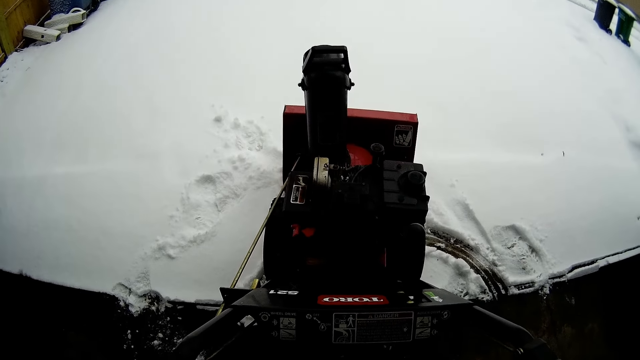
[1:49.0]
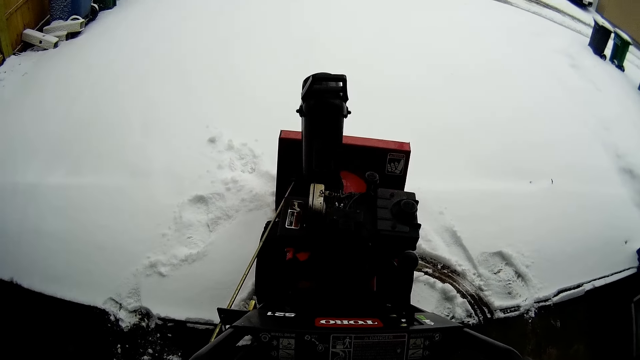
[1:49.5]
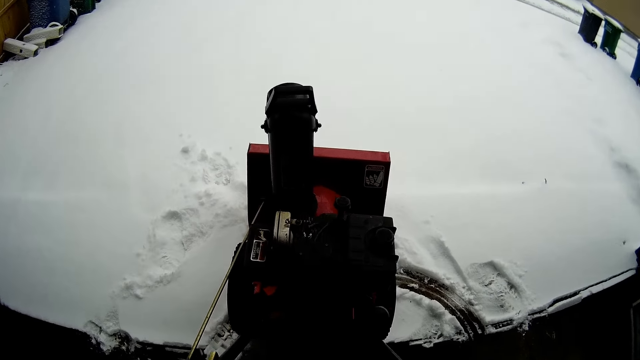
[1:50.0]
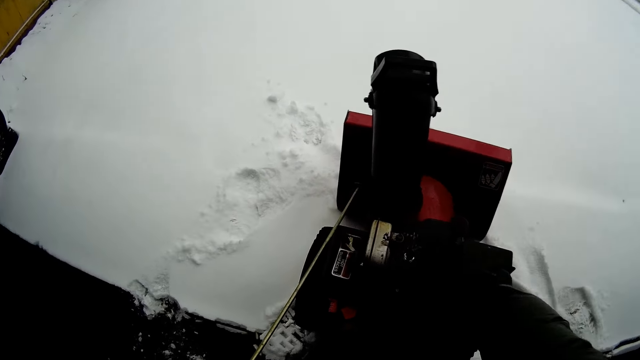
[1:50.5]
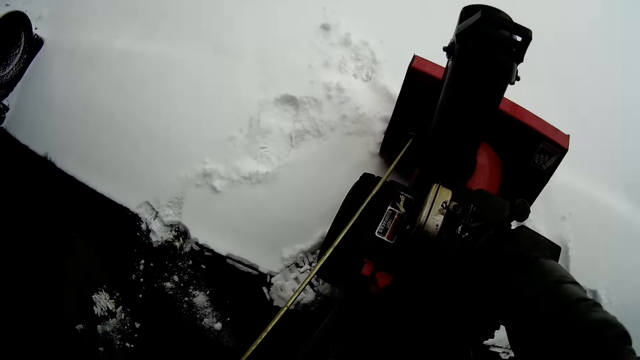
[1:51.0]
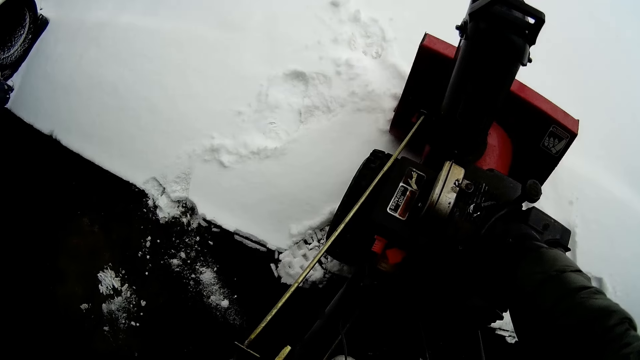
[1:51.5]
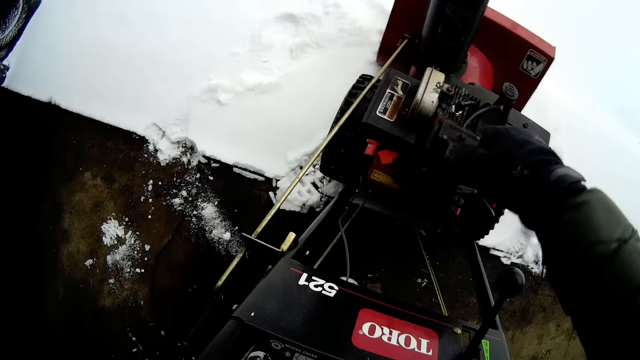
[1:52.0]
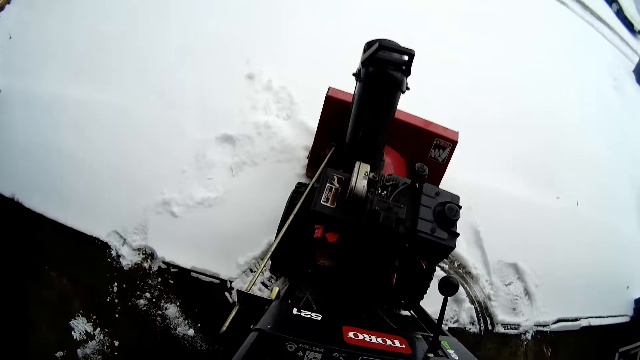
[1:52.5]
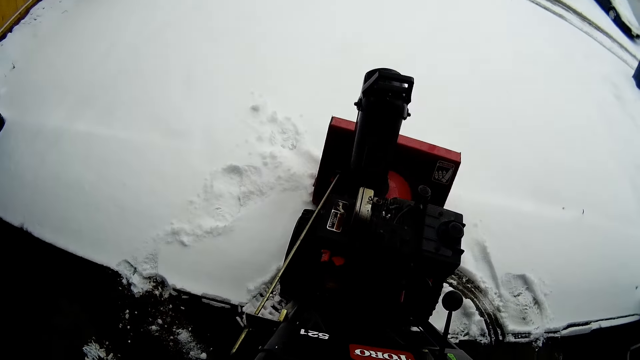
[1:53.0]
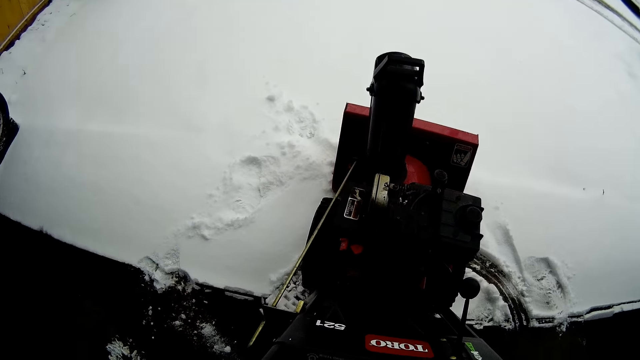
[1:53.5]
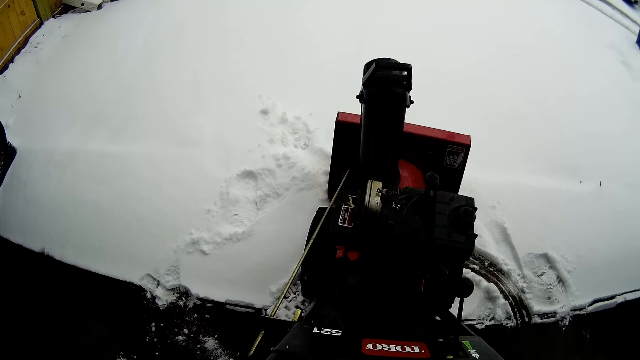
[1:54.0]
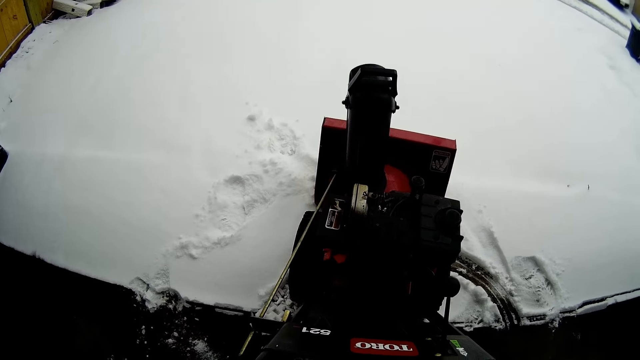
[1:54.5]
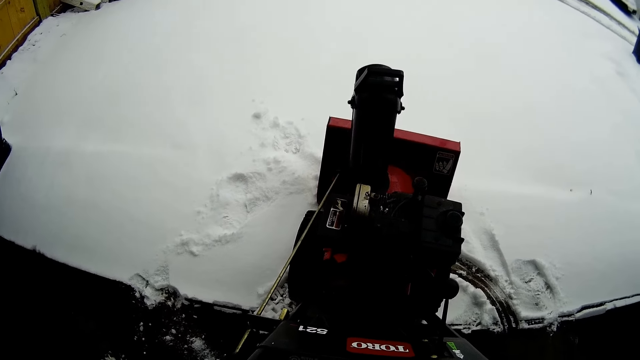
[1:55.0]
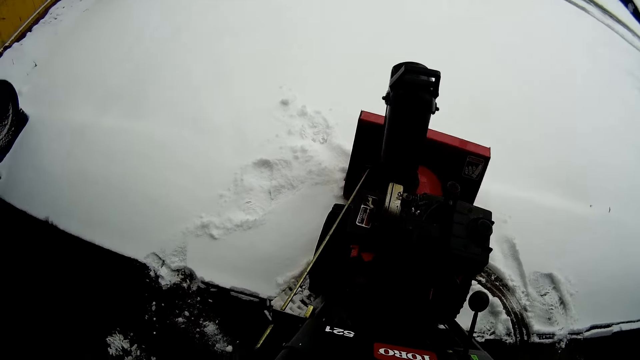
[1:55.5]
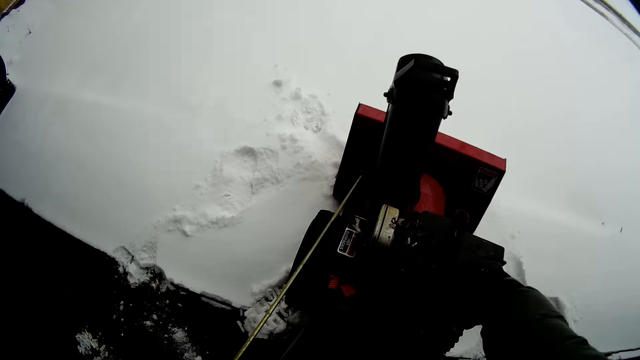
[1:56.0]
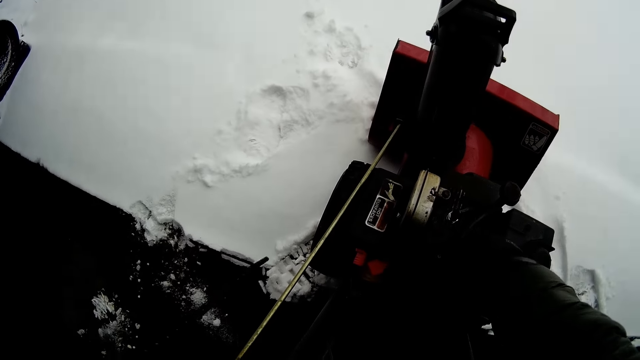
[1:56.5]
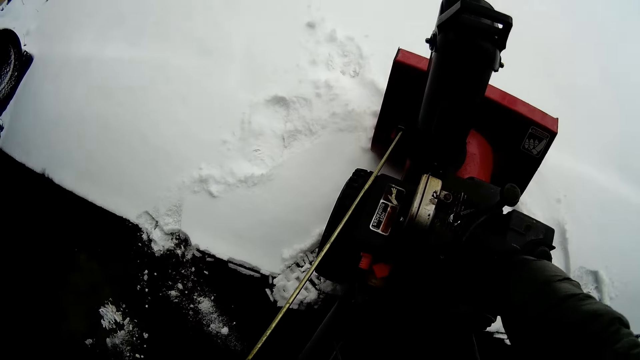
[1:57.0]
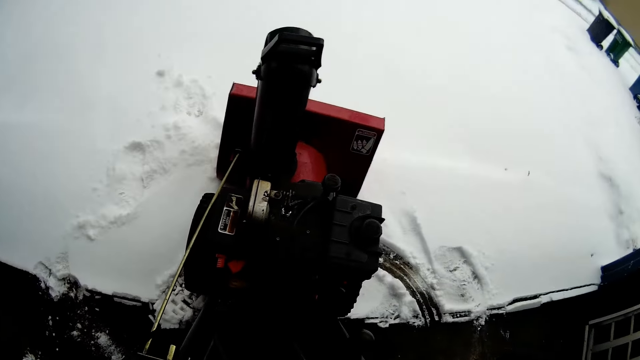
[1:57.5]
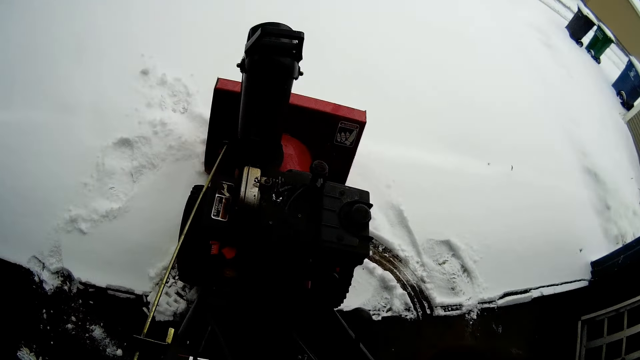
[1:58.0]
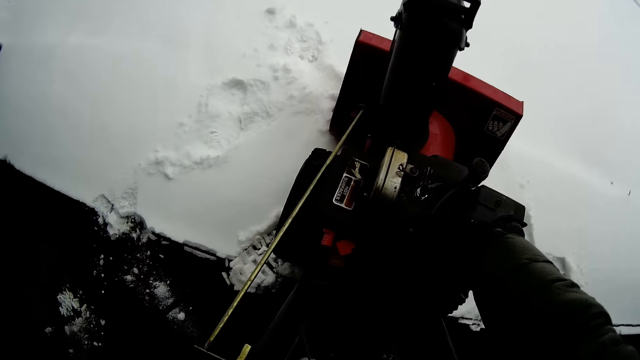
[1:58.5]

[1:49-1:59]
The camera wearer touches the snow flite. They look at the snow flite. They touch the snow flite.

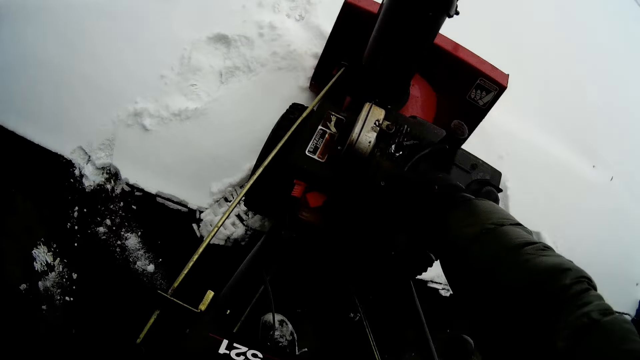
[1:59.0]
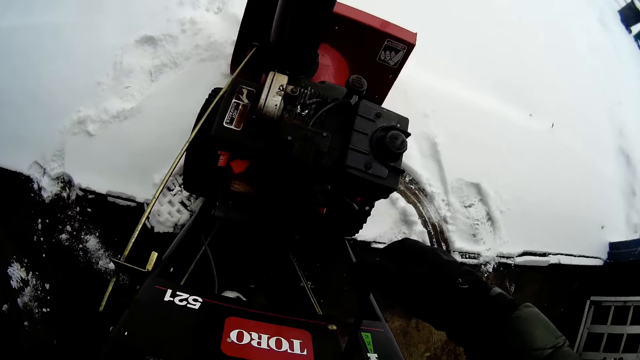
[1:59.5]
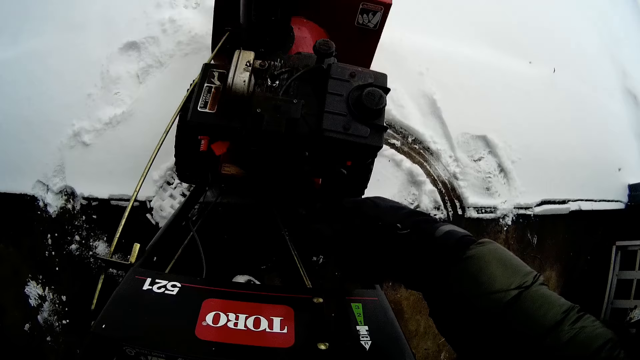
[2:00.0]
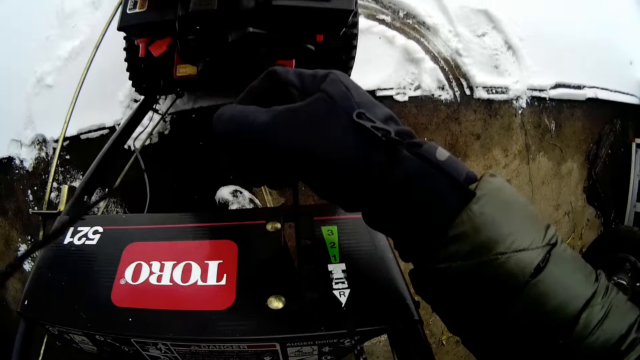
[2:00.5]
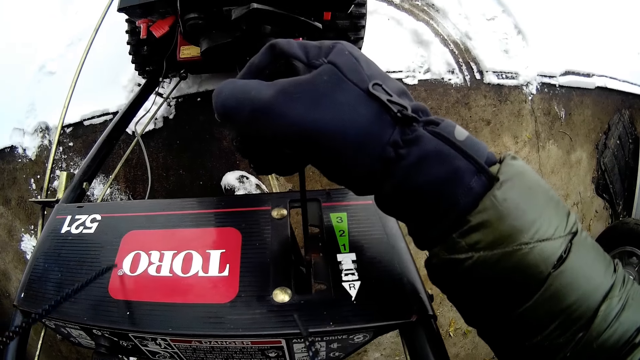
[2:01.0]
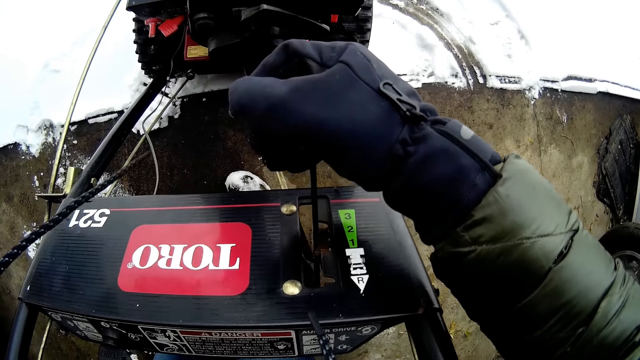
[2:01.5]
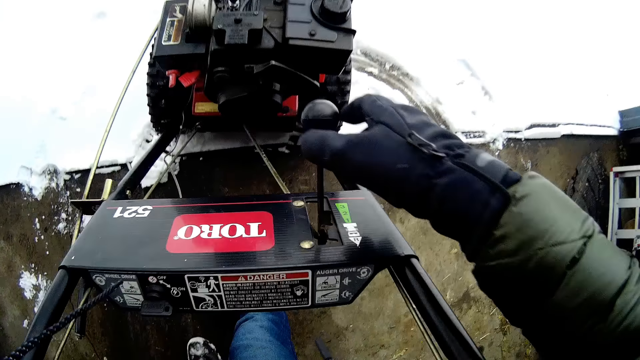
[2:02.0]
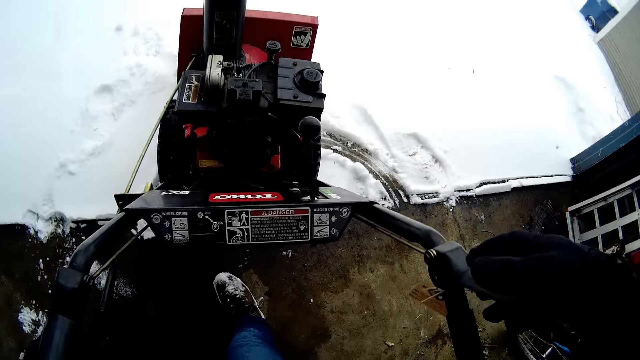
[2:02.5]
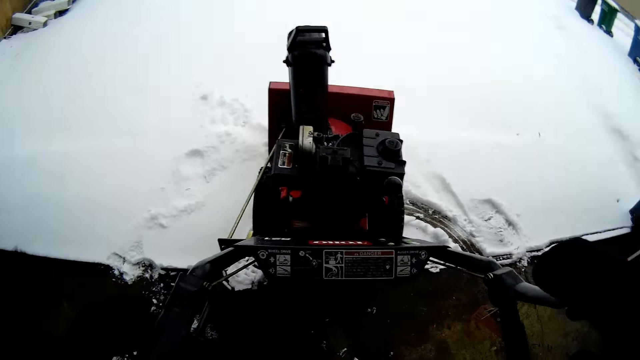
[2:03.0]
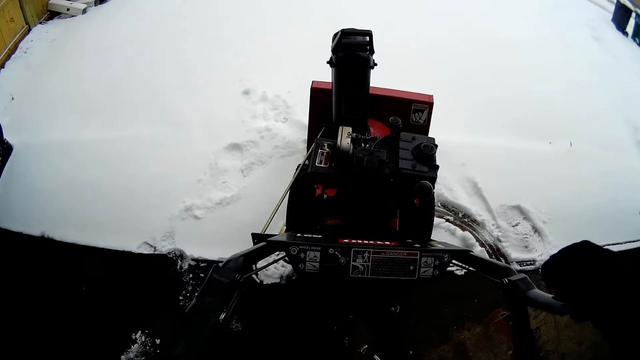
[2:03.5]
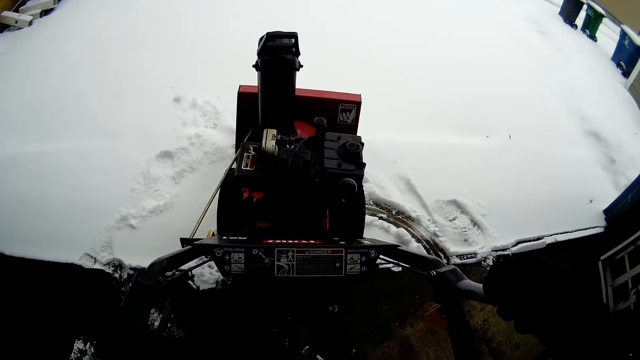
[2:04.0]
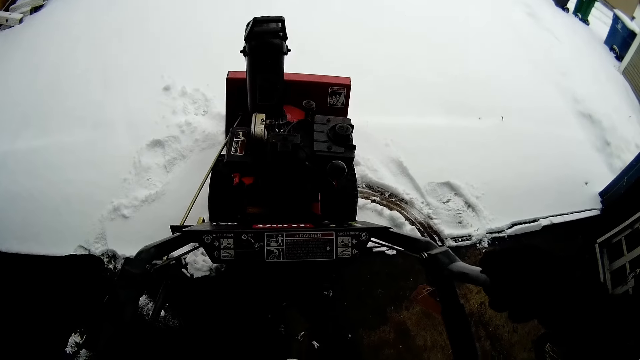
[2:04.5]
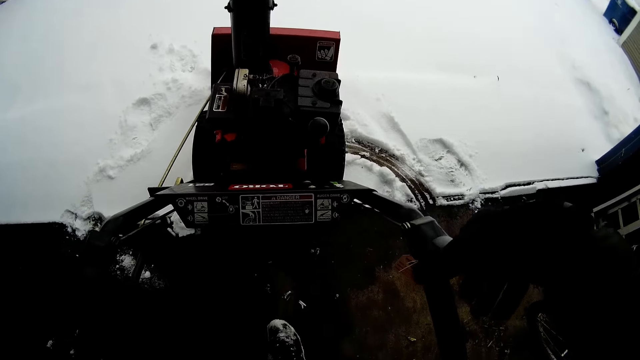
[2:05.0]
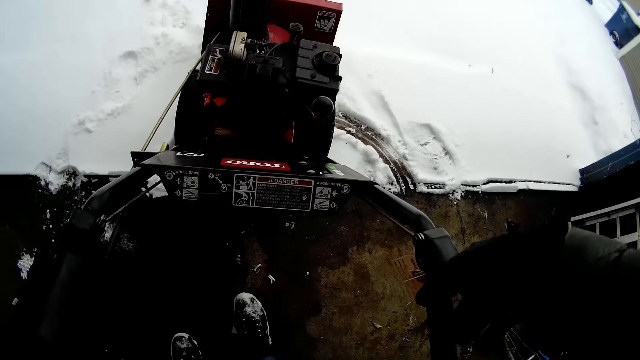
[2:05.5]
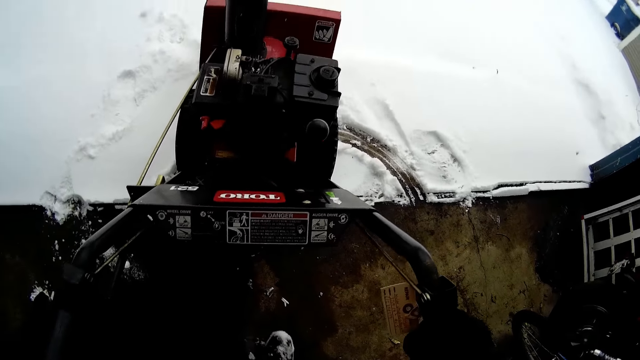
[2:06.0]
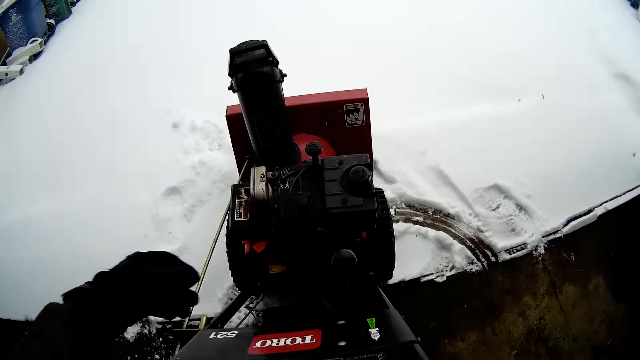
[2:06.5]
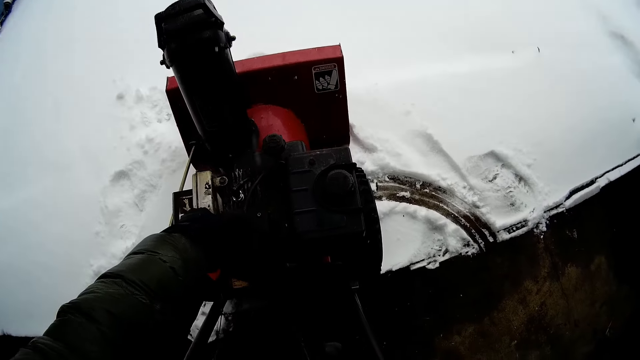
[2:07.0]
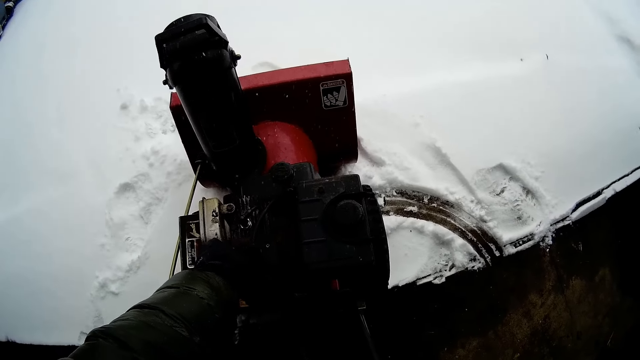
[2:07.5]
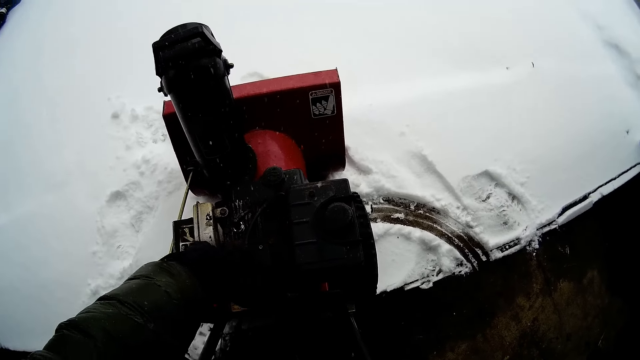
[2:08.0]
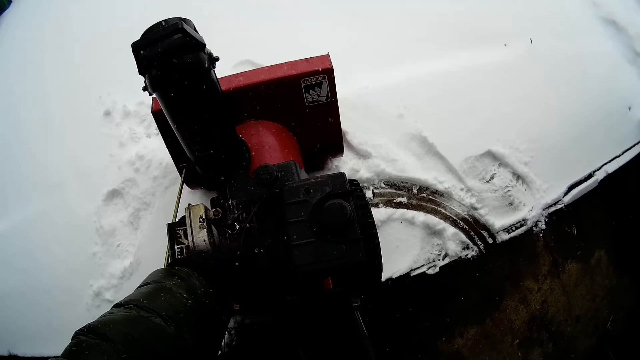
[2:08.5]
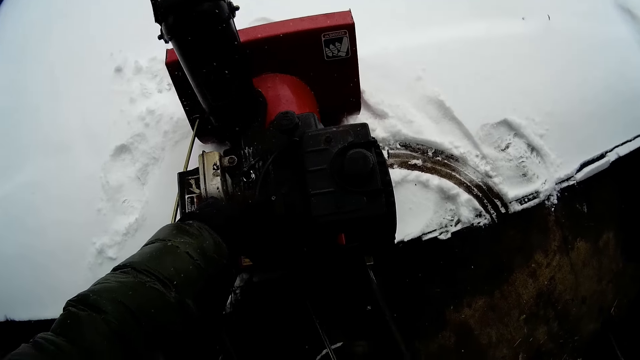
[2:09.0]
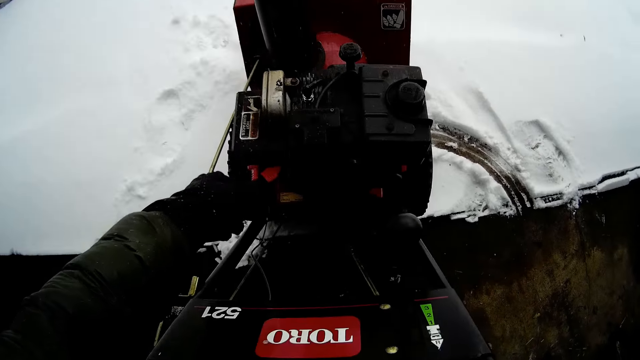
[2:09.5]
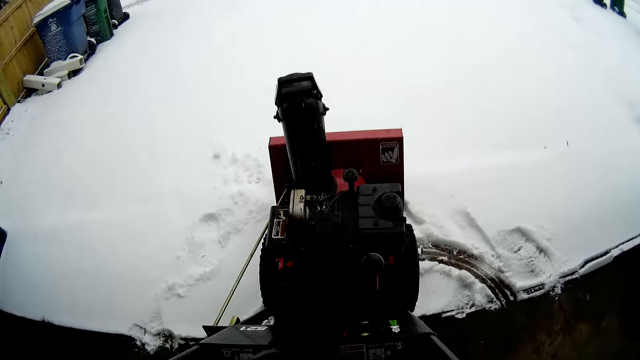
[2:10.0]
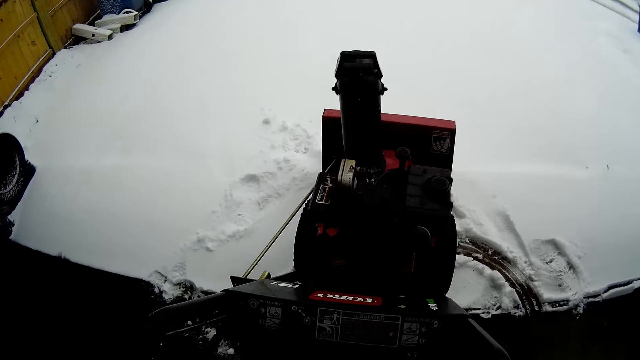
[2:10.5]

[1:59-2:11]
The camera wearer holds the snow flite gear lever. They look at the snow mini skid. They hold the snow flite clutch lever. They touch the snow flite.
